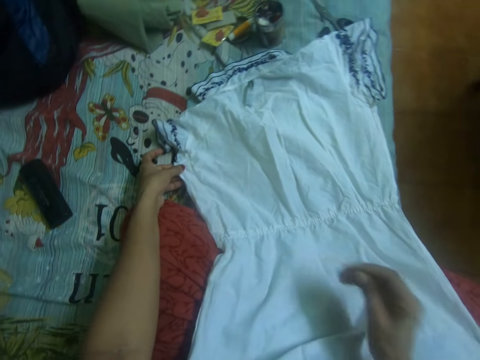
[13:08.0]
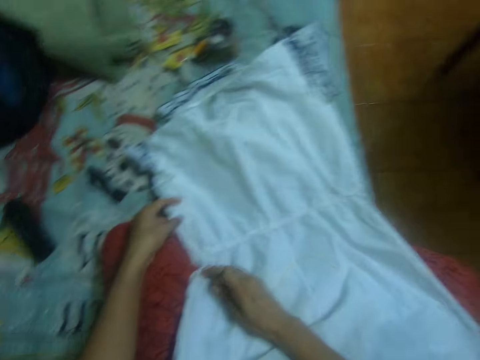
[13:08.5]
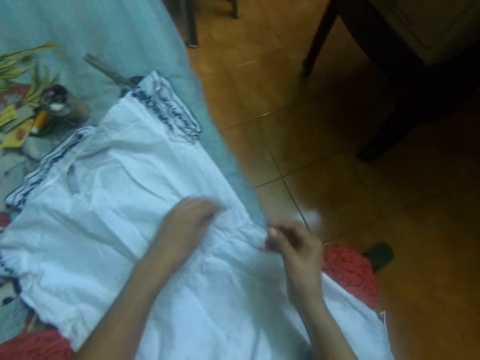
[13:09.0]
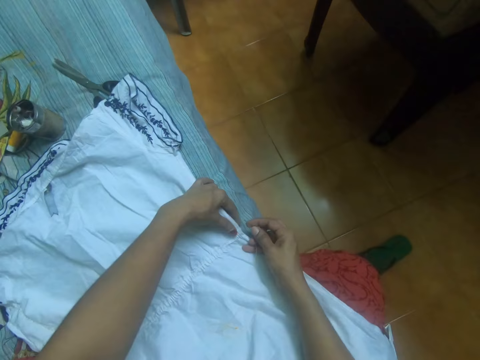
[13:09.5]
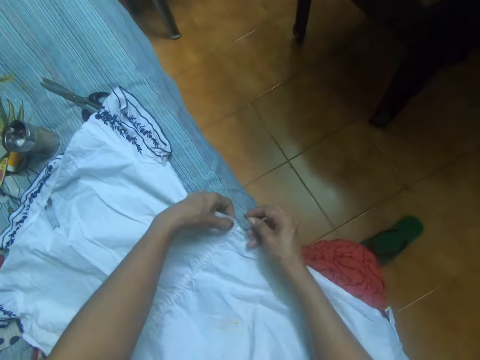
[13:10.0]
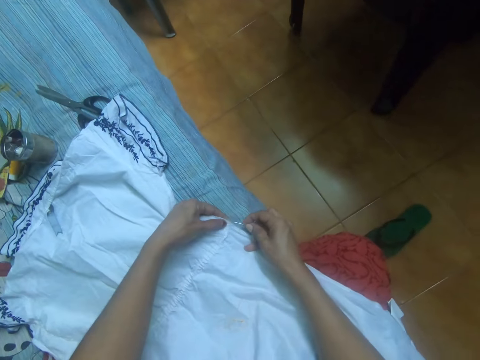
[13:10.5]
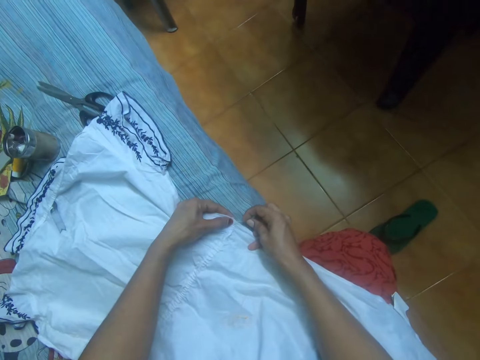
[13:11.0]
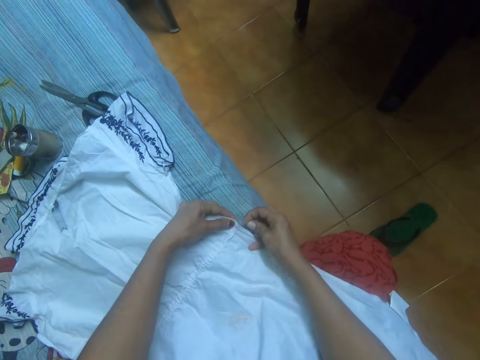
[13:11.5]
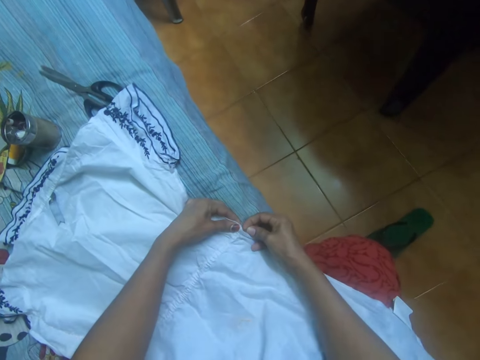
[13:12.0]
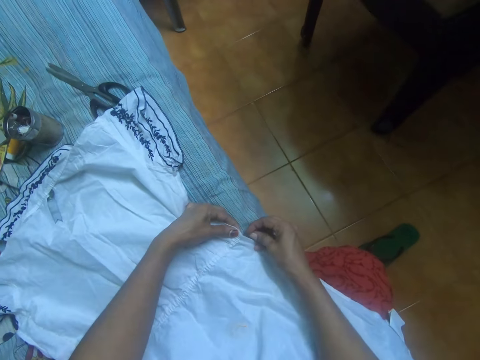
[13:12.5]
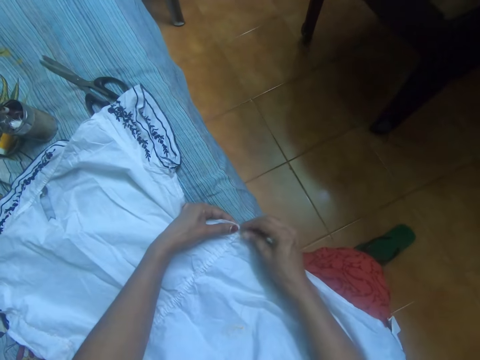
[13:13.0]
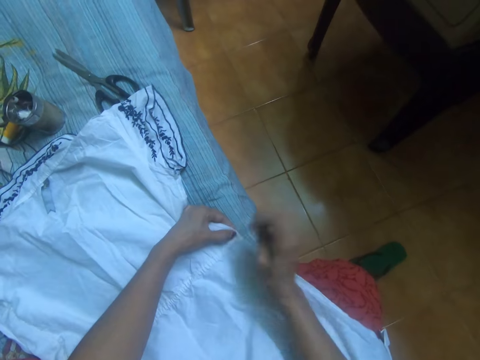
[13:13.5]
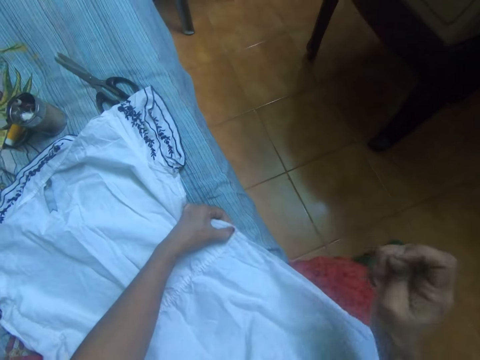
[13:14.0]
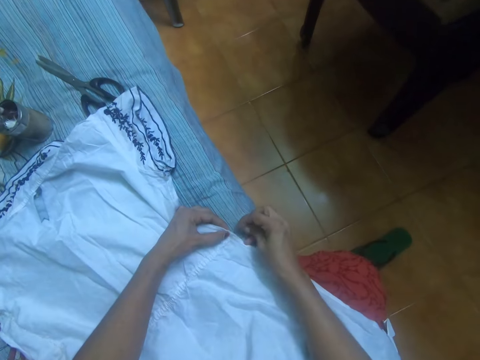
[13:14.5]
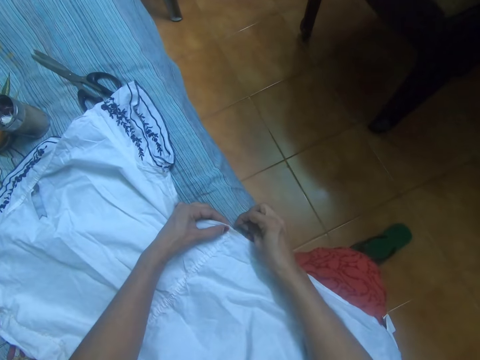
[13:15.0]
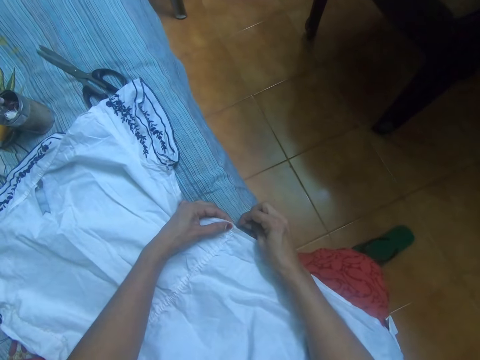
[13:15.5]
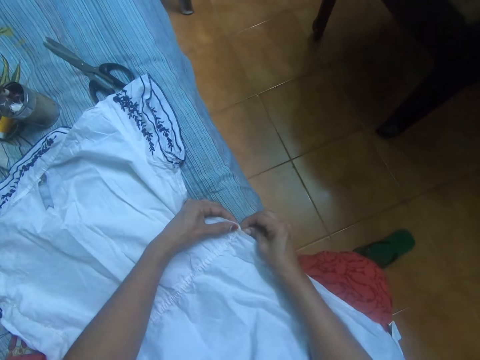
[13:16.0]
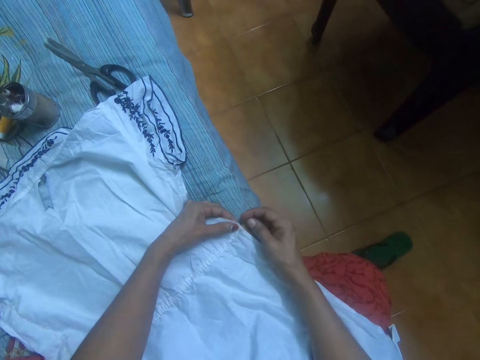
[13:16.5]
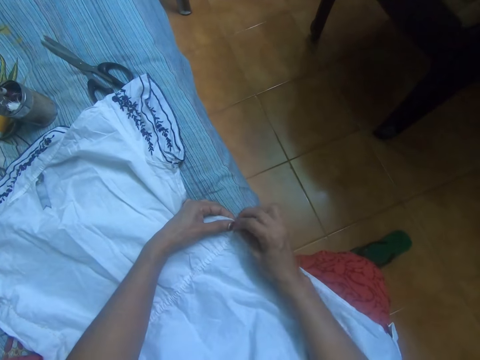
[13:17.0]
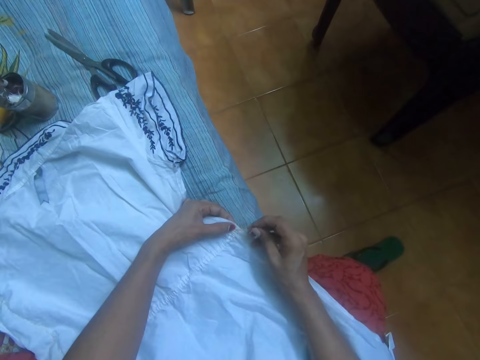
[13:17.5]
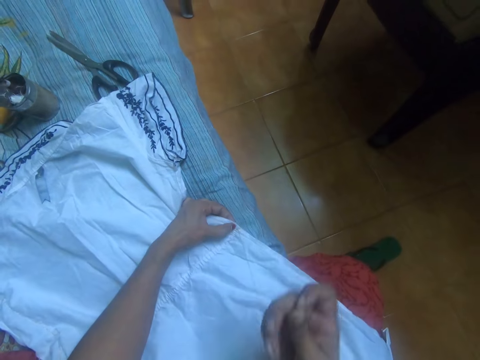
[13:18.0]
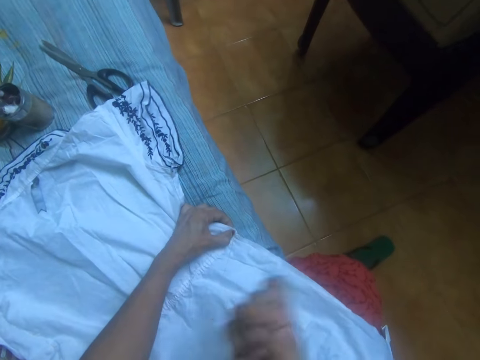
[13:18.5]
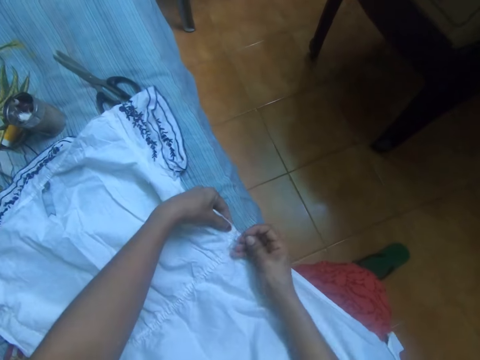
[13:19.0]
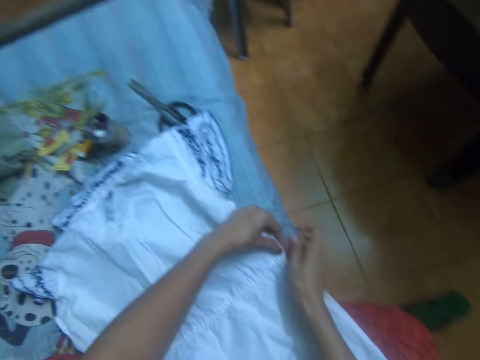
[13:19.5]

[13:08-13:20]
The camera wearer sews the cloth with a needle and thread in her right hand. She pulls the hand stitching needle. She adjusts the stitching thread. She stitches the cloth. She pulls the hand stitching needle. She adjusts the stitching thread.

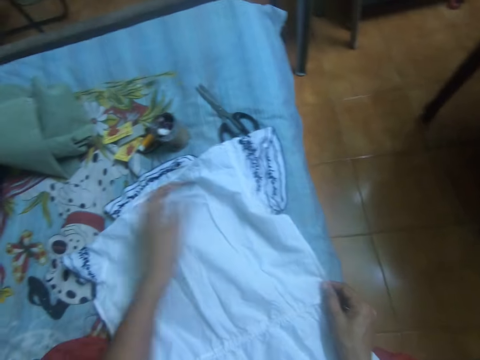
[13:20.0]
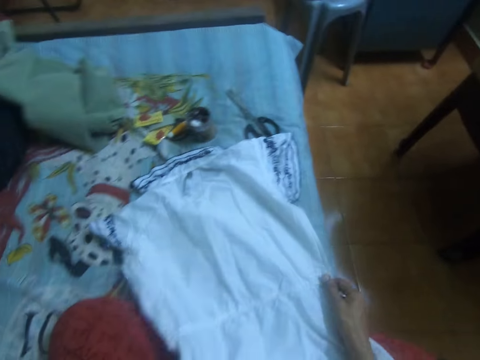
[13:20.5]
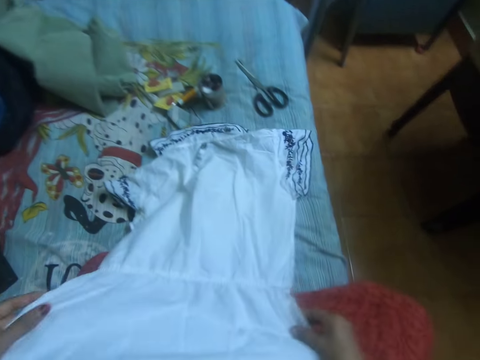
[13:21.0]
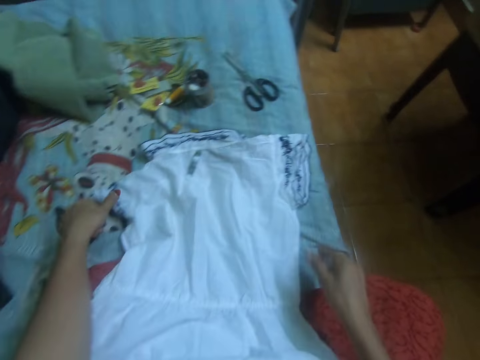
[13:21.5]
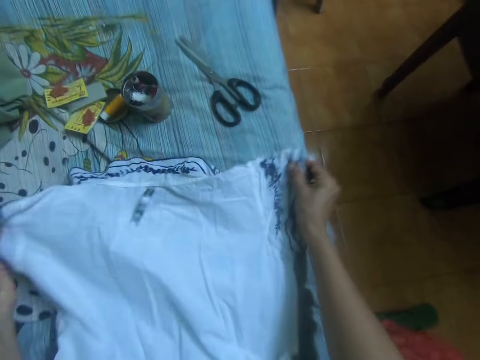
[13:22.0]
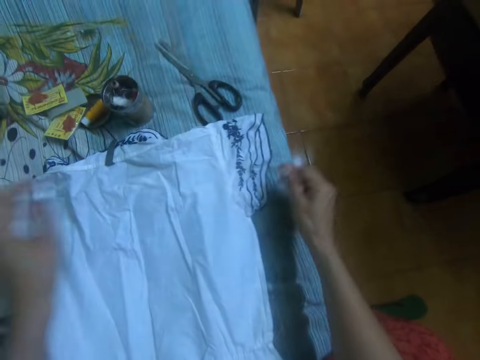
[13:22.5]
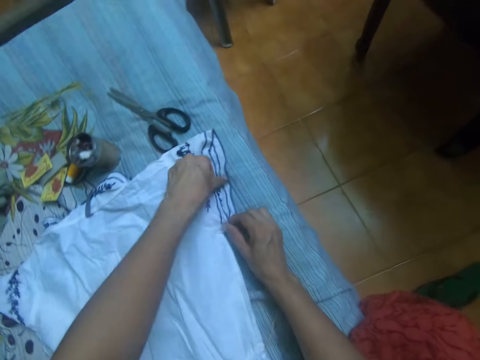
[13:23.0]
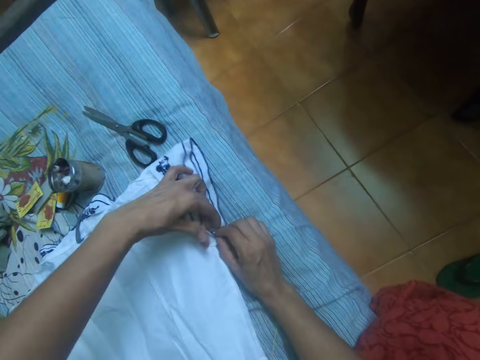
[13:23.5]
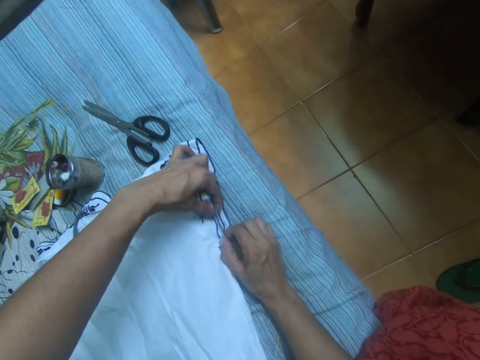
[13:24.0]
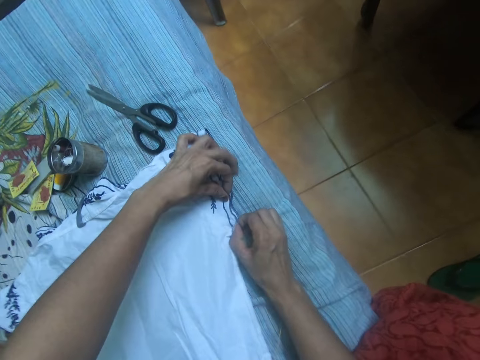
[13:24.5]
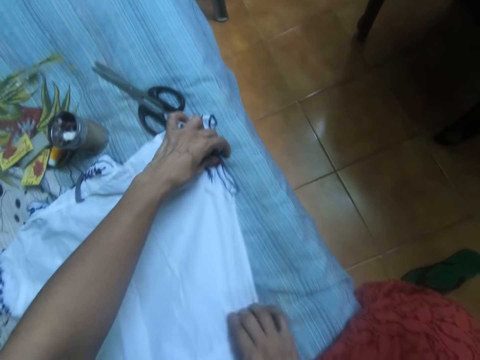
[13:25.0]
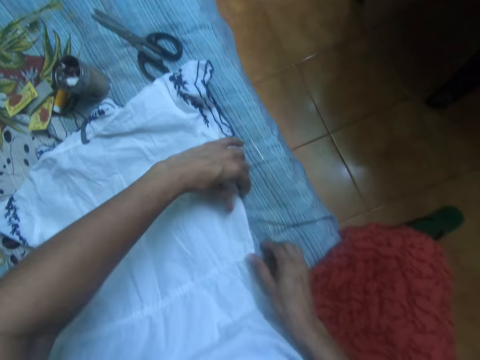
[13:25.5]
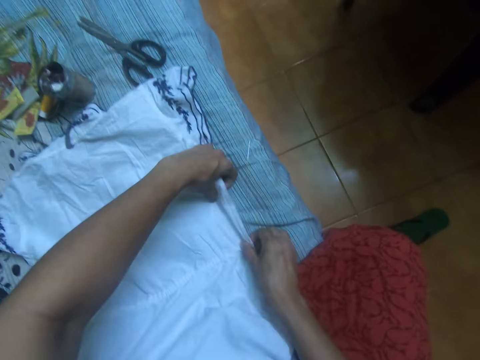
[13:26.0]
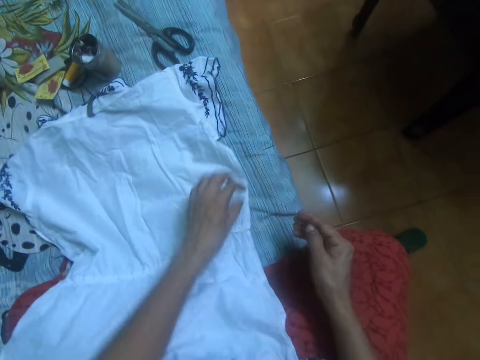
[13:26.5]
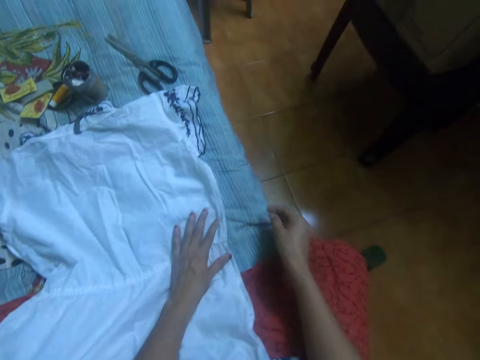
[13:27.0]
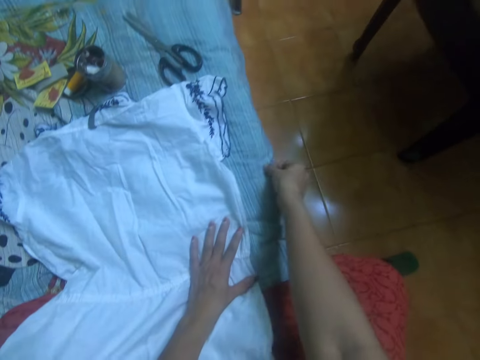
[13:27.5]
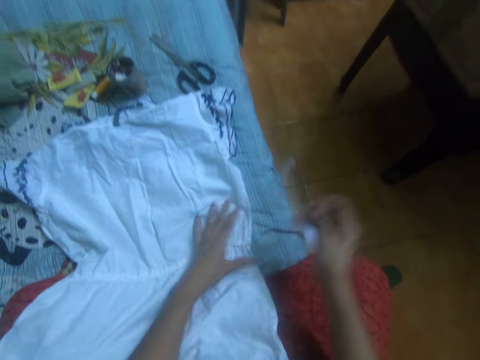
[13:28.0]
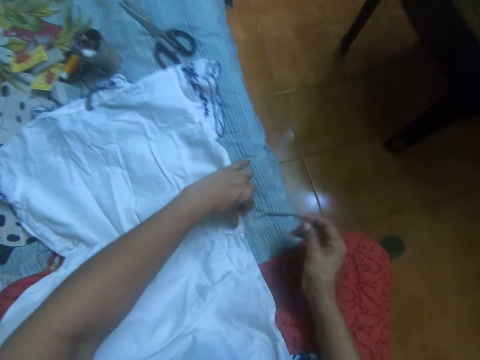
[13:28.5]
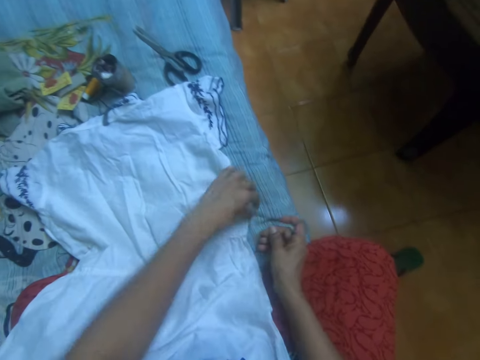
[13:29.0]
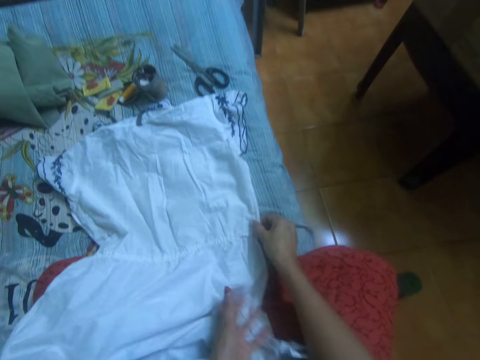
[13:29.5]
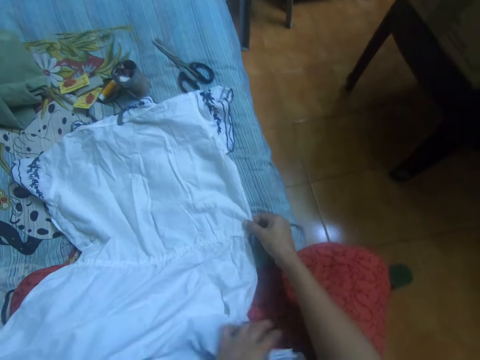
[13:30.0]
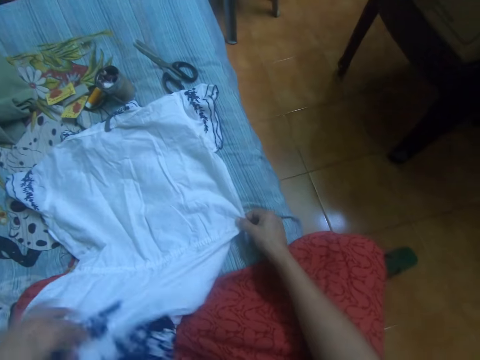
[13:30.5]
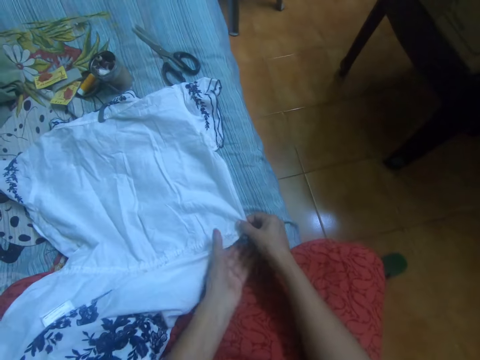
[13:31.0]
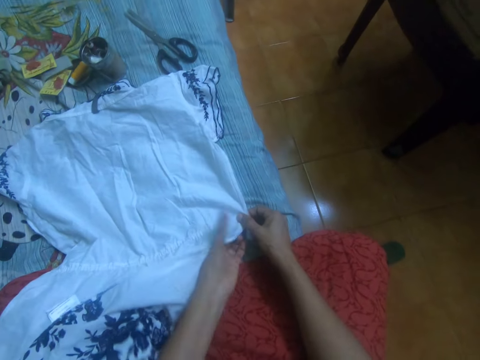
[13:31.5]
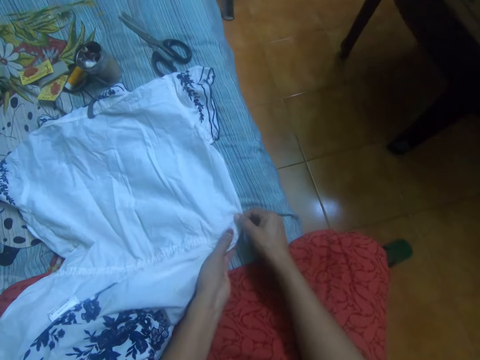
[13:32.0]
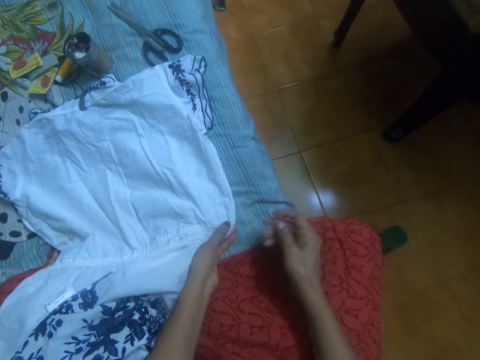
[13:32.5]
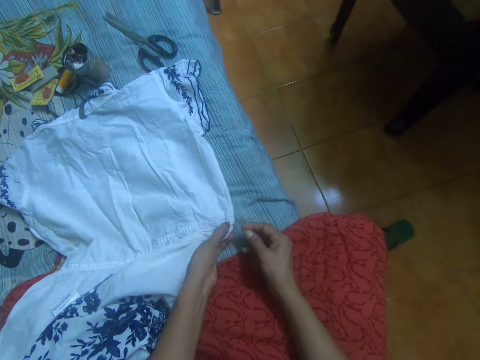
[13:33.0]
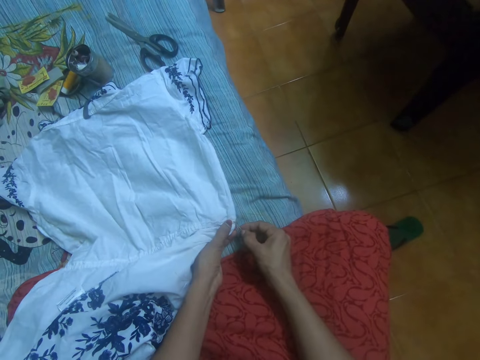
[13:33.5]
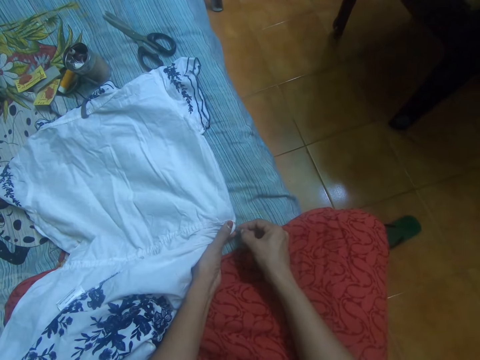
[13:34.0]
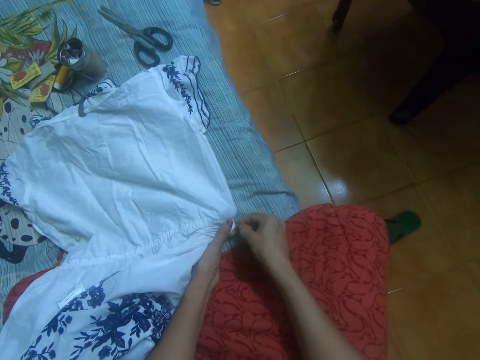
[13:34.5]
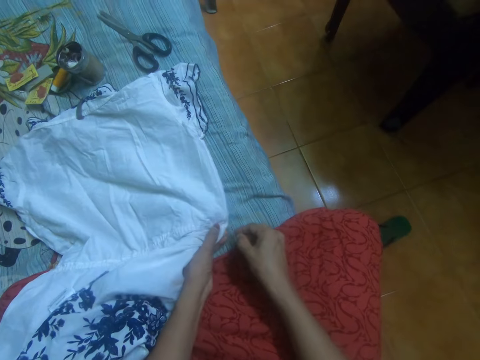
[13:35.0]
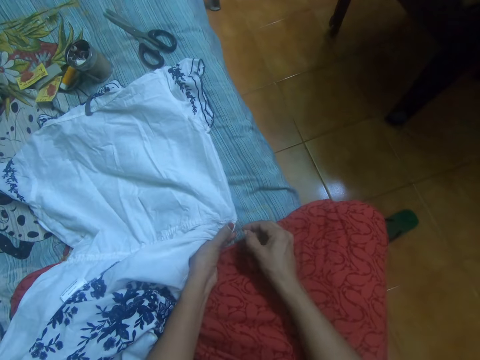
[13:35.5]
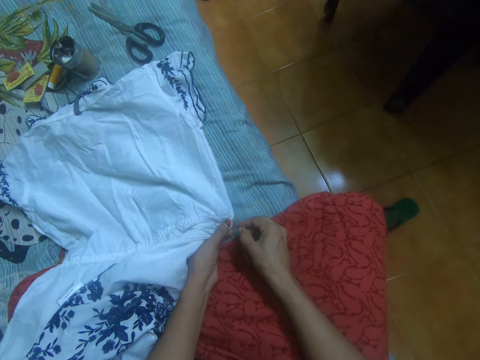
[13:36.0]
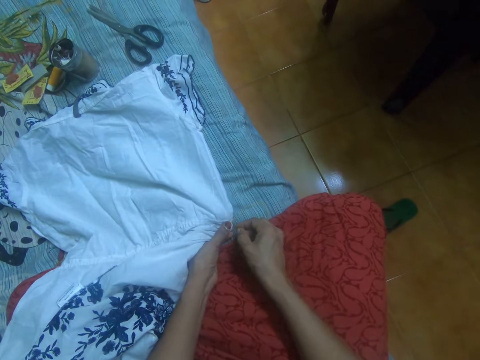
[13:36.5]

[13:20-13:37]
The camera wearer straightens the cloth with both hands. She stretches the cloth. She adjusts the cloth. She matches the cloth's edges. She picks up the stitching needle from the bed with her right hand. She folds the edge of the cloth. She sews the cloth with the needle and thread in her right hand.
